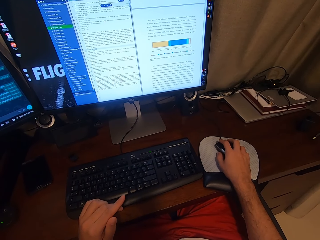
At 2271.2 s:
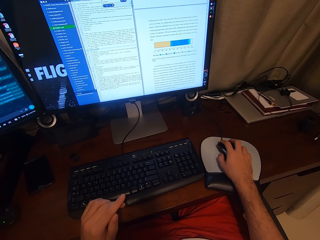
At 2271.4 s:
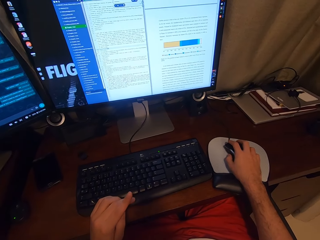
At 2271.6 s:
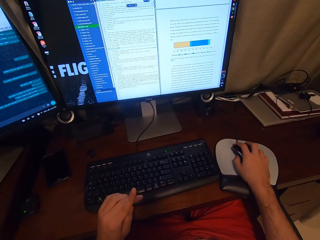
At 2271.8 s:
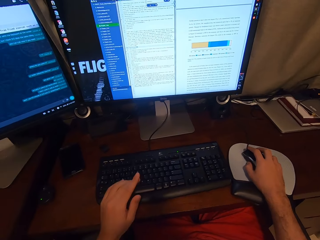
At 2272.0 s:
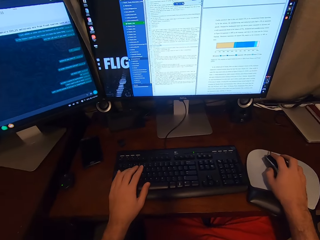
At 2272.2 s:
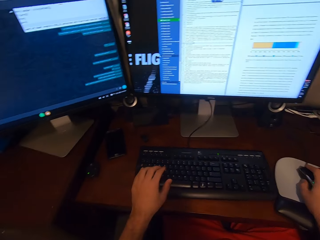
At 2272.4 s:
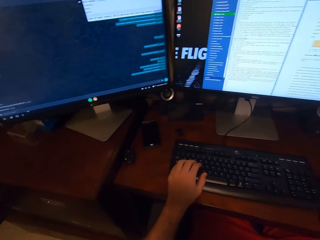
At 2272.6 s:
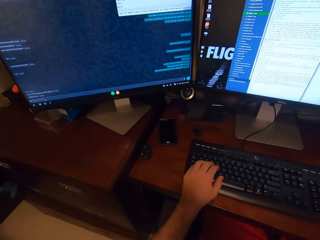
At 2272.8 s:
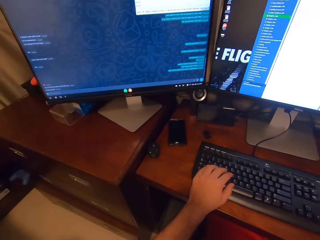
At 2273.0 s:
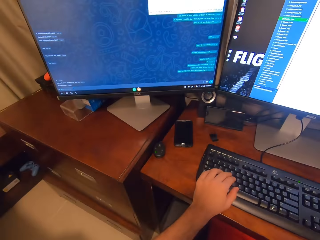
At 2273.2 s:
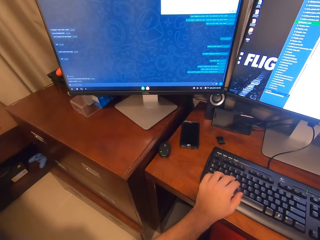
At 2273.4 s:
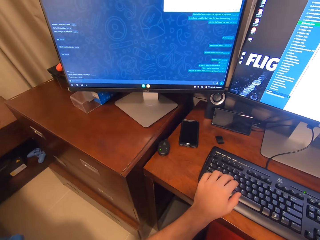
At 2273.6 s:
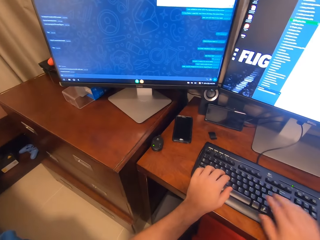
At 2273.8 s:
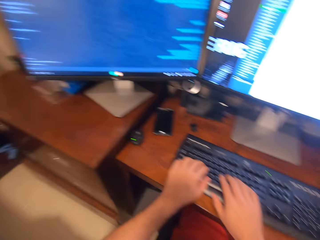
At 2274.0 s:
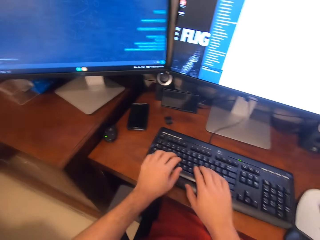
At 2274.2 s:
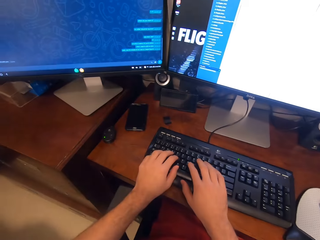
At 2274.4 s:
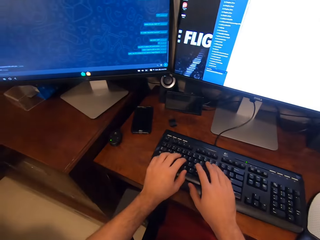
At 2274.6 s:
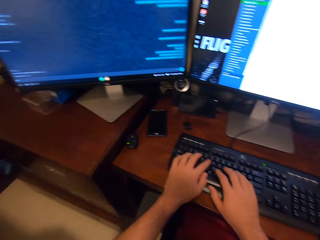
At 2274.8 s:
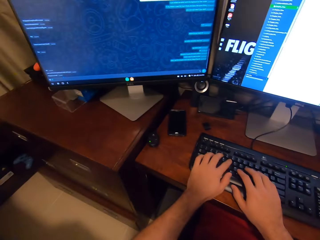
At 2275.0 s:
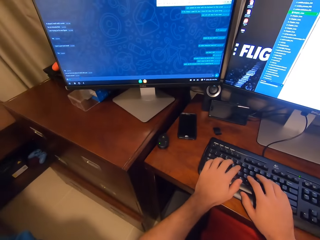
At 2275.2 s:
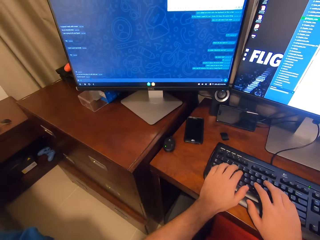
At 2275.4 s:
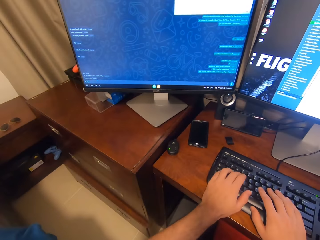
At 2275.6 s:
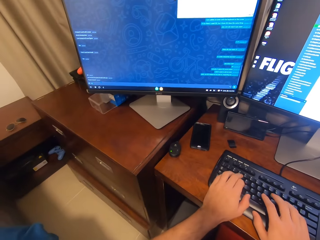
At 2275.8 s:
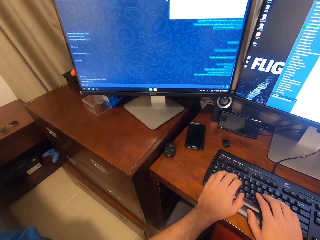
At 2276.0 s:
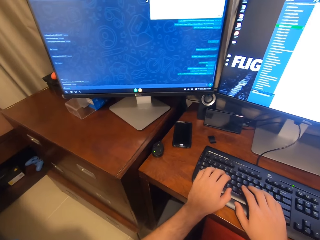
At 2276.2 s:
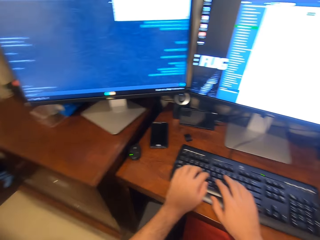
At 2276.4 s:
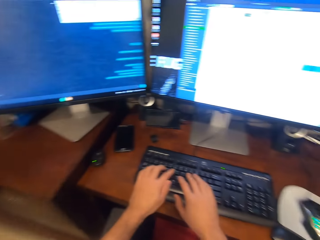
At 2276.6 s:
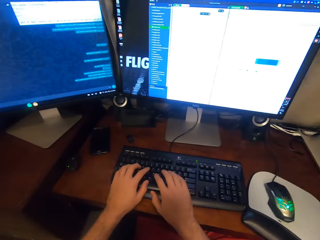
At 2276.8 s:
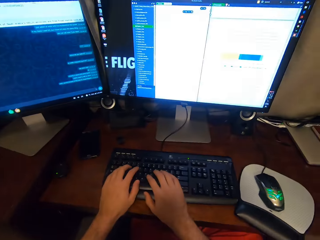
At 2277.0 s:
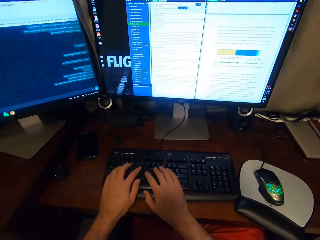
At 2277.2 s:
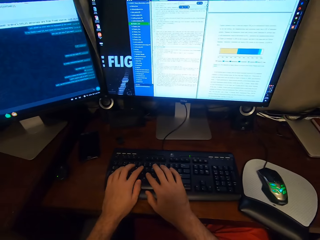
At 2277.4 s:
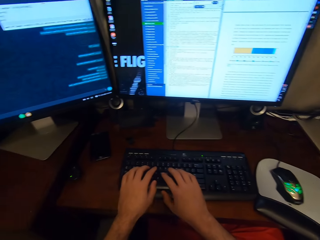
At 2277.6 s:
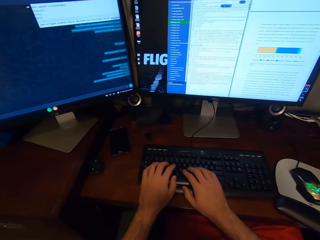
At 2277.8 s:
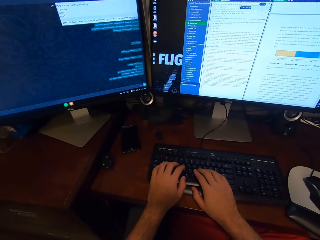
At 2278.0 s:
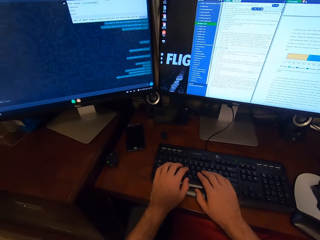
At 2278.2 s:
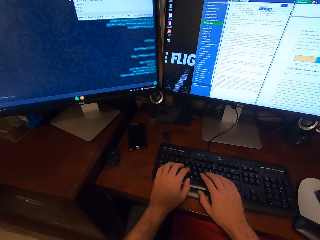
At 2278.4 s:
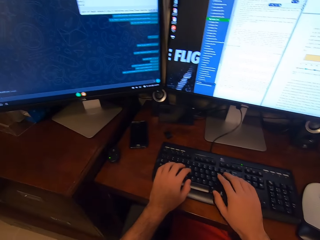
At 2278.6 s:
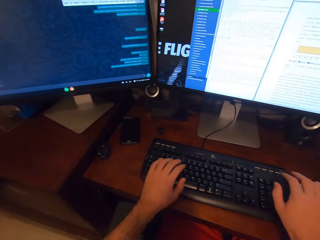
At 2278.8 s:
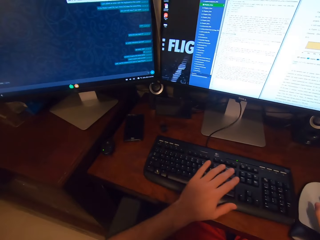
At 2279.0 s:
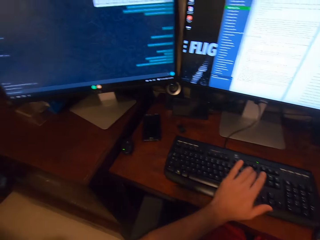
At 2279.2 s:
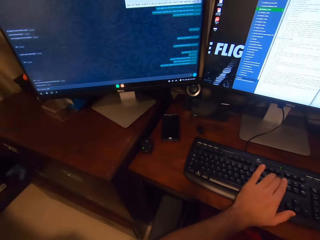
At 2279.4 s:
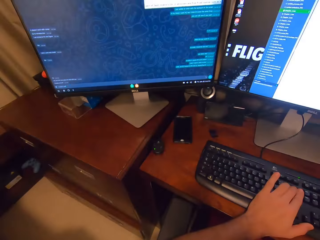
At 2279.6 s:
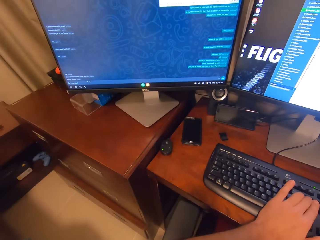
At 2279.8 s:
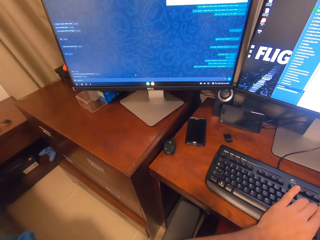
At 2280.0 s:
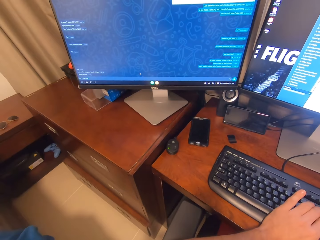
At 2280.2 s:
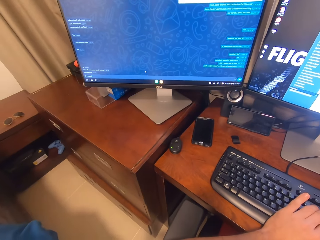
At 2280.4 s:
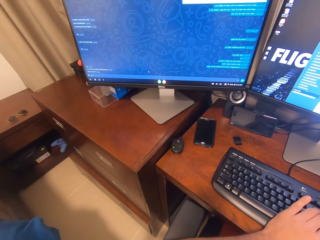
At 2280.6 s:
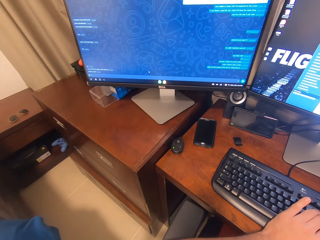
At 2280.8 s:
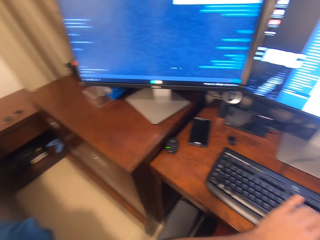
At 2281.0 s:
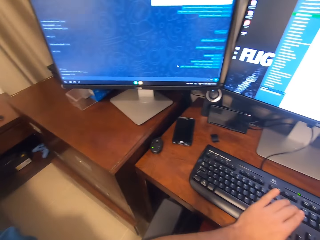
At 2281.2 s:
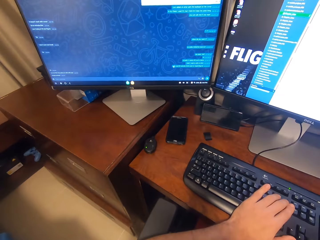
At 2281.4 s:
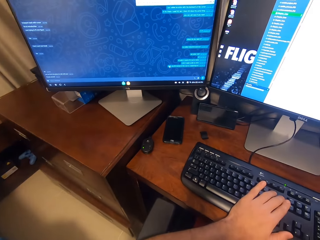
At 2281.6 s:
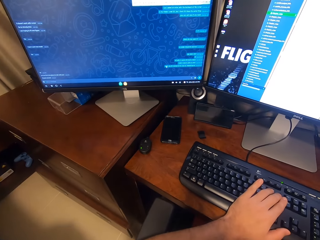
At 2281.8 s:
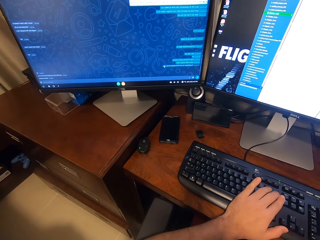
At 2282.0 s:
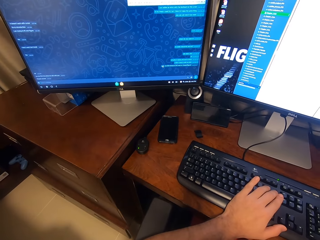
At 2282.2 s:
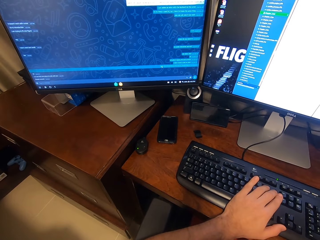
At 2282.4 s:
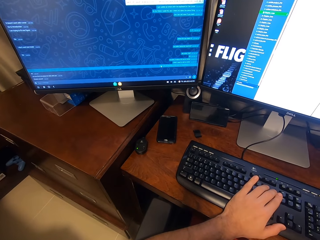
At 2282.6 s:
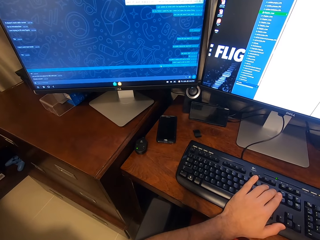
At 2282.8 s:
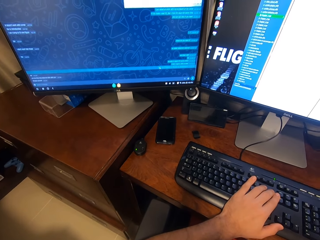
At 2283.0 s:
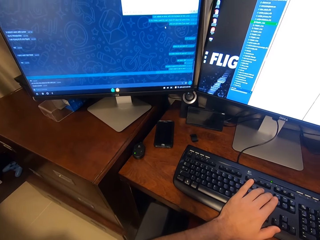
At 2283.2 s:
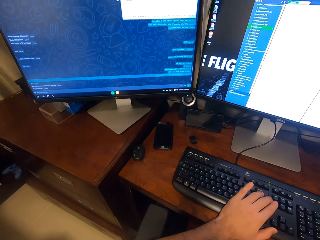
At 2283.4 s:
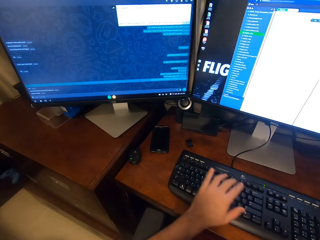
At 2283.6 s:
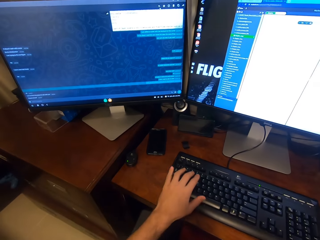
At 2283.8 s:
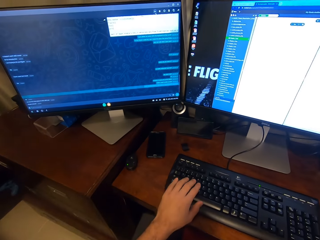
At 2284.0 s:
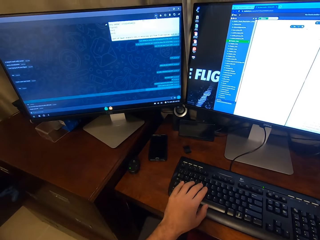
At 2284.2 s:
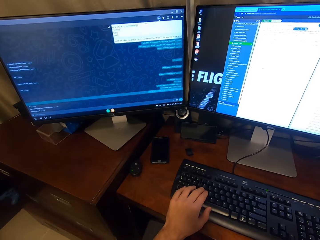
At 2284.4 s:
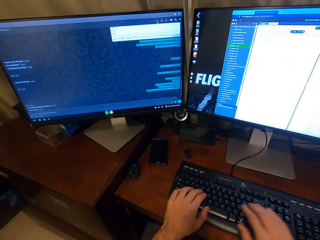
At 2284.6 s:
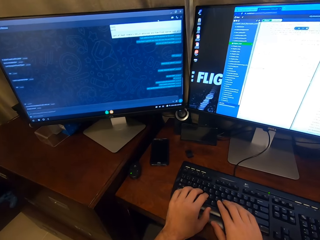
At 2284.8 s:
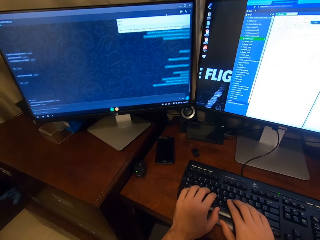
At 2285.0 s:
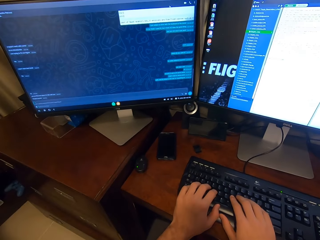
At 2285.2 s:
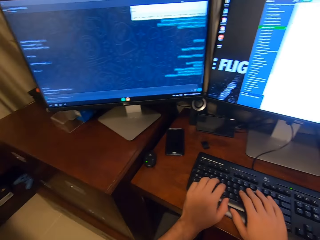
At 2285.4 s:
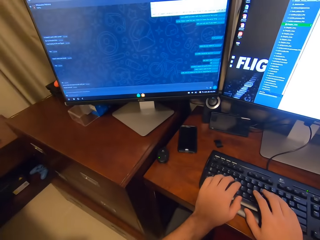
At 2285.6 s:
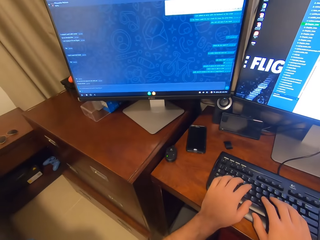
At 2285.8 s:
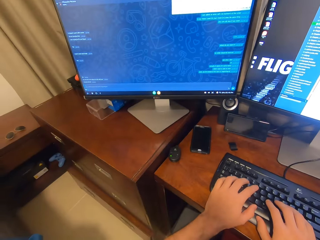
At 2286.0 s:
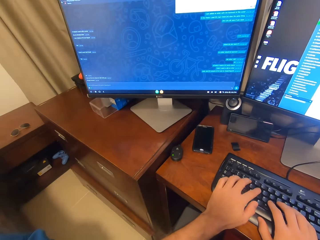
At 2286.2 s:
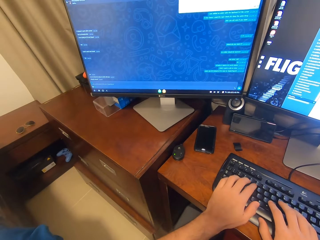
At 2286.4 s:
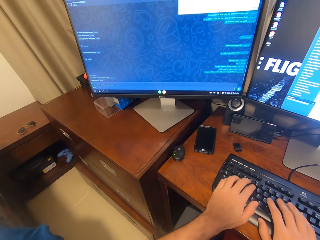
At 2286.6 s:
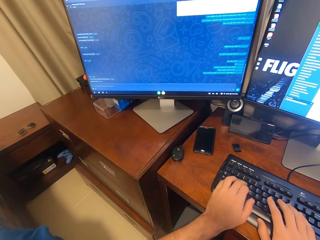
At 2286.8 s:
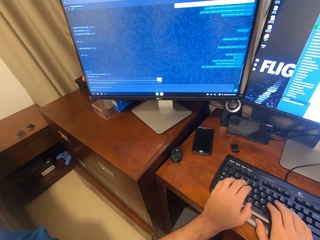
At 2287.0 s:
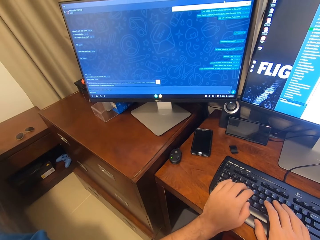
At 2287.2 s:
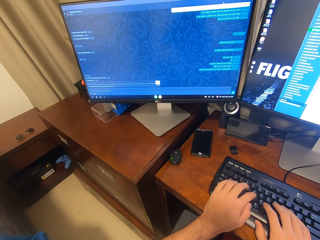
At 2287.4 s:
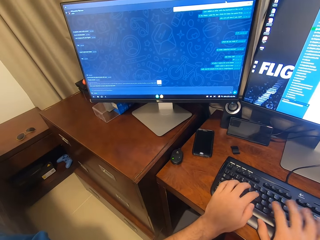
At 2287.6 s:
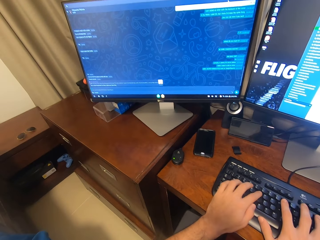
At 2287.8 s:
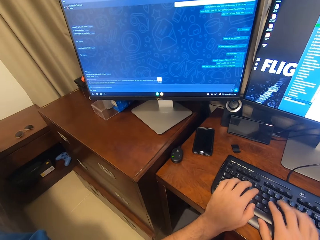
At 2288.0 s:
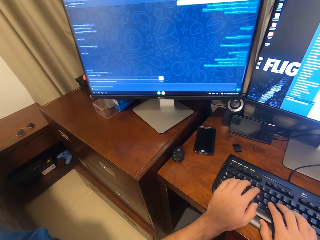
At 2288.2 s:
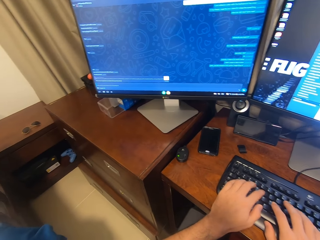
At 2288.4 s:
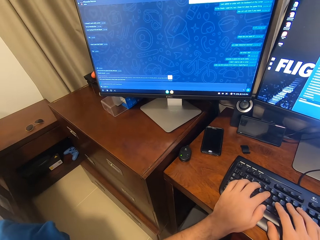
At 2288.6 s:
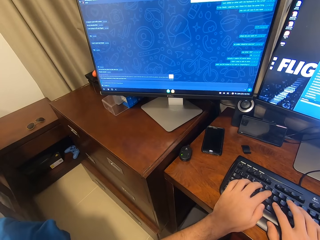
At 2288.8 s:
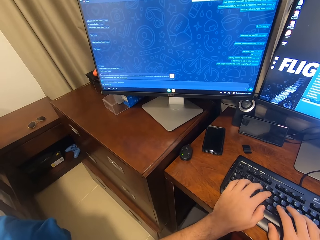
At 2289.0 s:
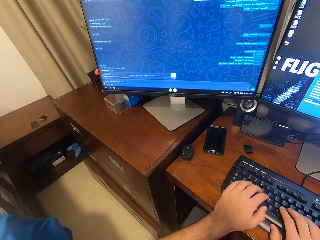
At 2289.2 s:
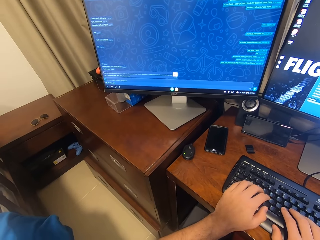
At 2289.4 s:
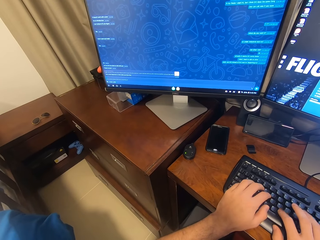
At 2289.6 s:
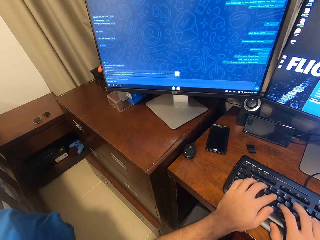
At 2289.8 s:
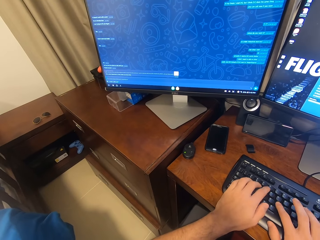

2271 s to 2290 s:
The camera wearer types on the keyboard attached to the desktop computer with his left hand. He types on the keyboard attached to the desktop computer with his hands. He types on the keyboard attached to the desktop computer with his left hand. He holds the USB mouse attached to the desktop computer with his right hand. He types on the keyboard attached to the desktop computer with his hands.

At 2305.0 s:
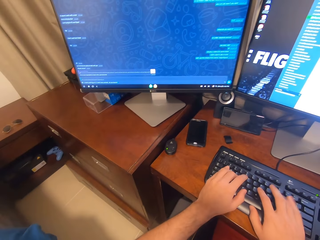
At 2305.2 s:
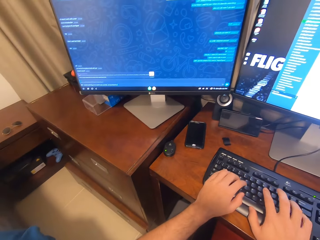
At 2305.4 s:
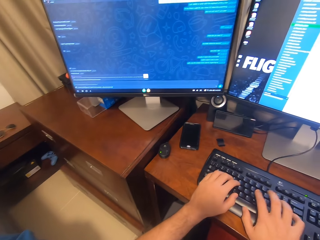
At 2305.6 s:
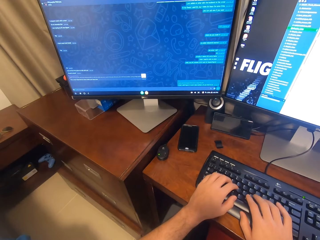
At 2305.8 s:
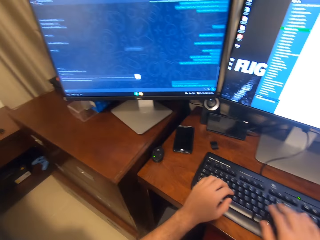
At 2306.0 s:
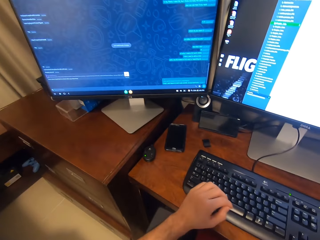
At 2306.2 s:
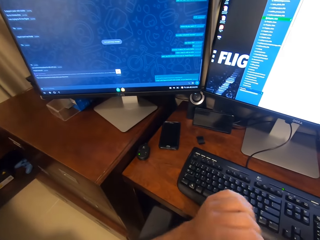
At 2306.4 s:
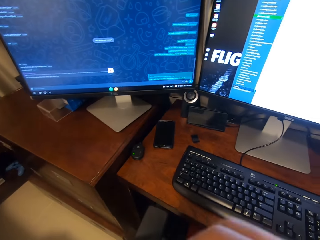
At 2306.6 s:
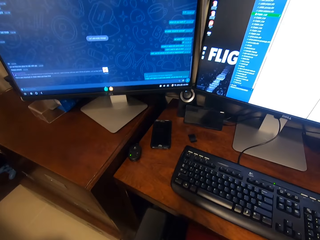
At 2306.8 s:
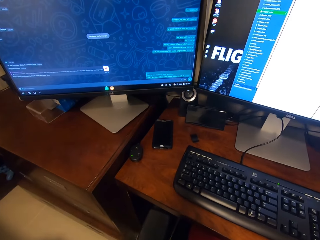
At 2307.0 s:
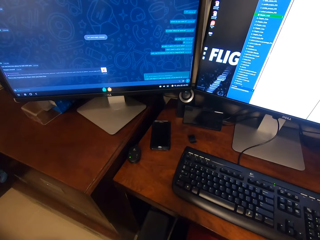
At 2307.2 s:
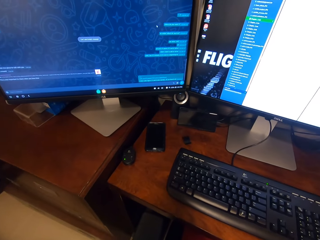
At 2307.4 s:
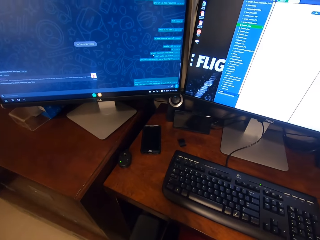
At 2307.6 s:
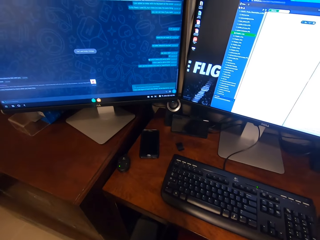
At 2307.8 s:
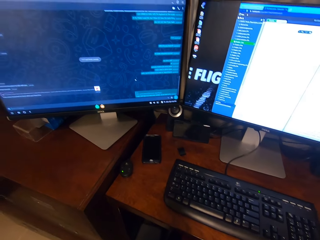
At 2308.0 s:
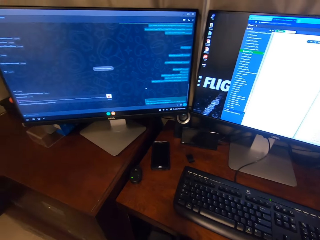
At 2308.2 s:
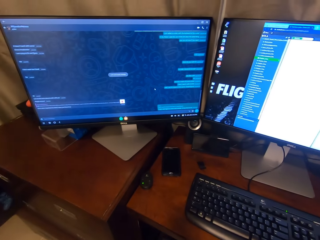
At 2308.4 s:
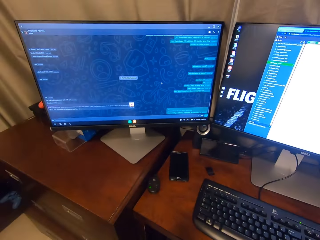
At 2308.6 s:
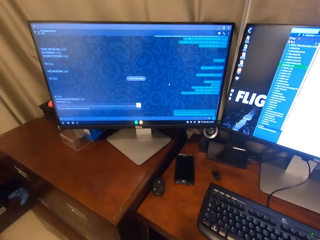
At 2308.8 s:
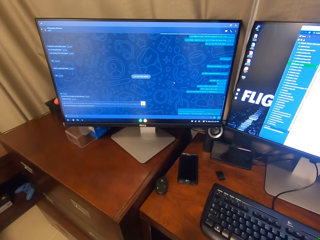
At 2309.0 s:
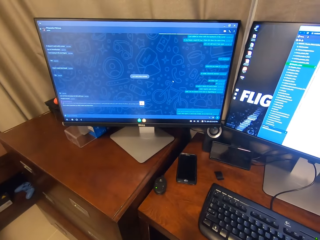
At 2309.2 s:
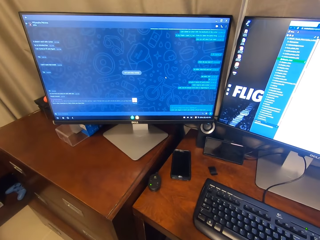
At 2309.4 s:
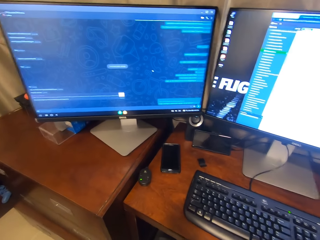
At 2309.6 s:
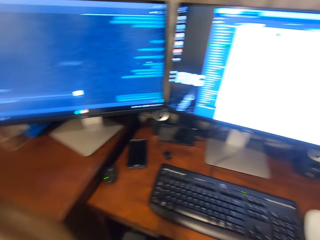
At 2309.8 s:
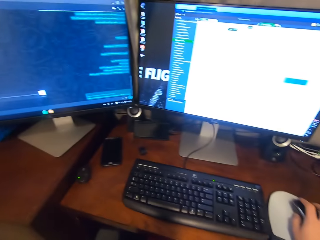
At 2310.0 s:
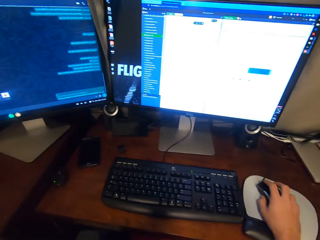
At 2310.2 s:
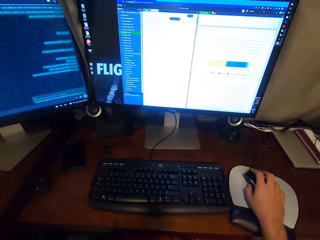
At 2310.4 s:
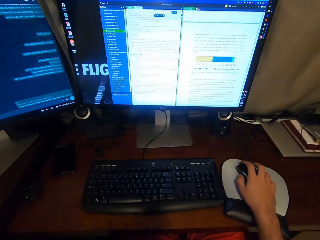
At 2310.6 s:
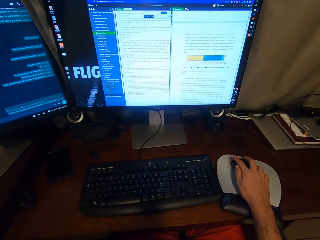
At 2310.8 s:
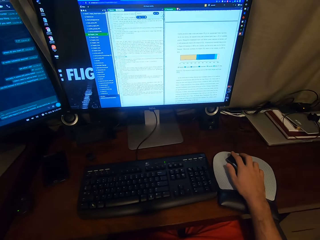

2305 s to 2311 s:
The camera wearer removes his left hand from the keyboard attached to the desktop computer. He holds the USB mouse attached to the desktop computer with his right hand.
